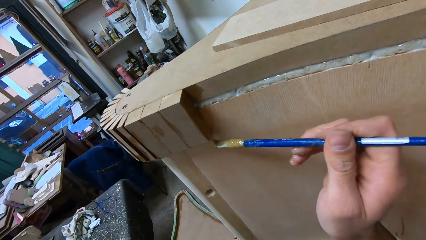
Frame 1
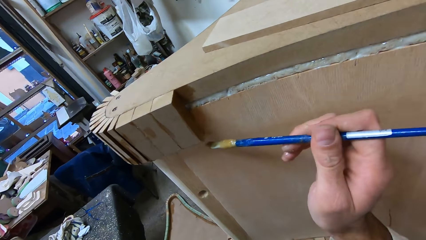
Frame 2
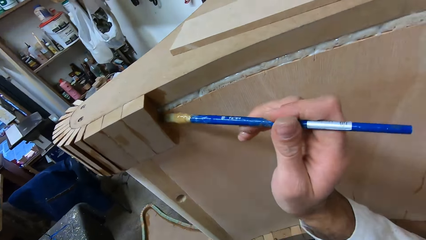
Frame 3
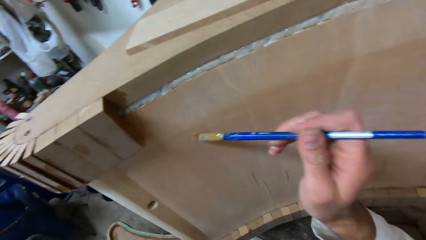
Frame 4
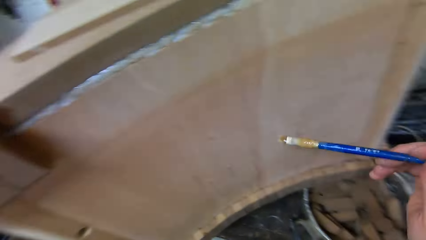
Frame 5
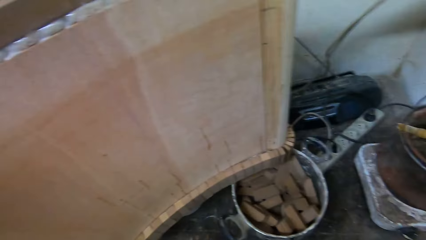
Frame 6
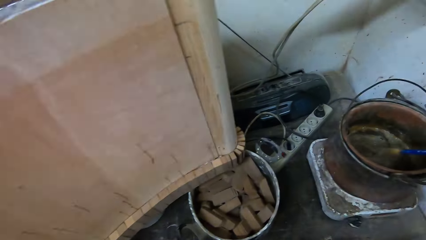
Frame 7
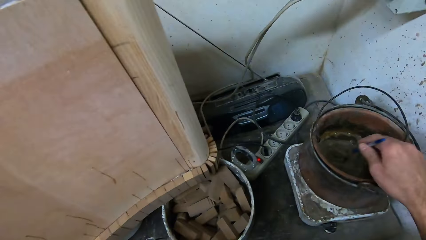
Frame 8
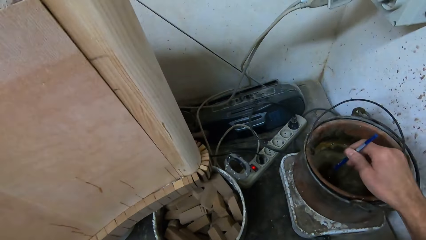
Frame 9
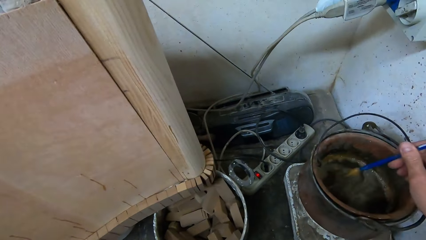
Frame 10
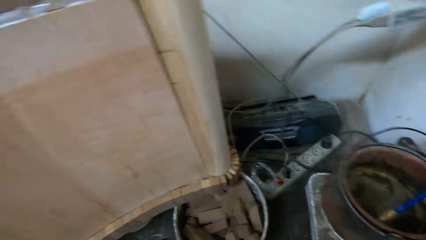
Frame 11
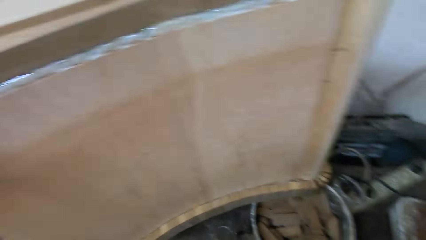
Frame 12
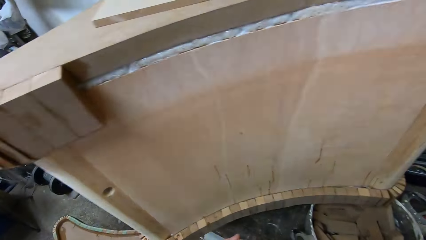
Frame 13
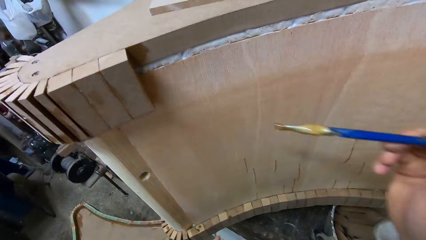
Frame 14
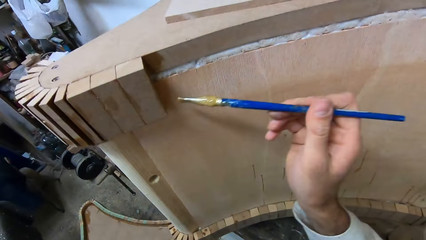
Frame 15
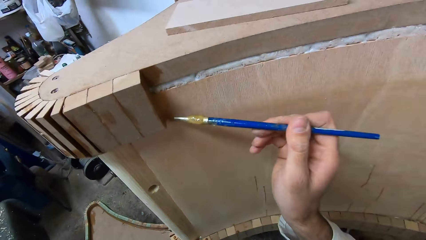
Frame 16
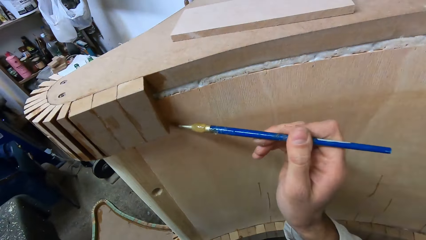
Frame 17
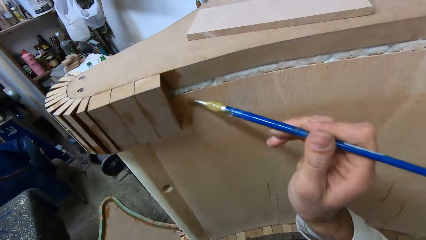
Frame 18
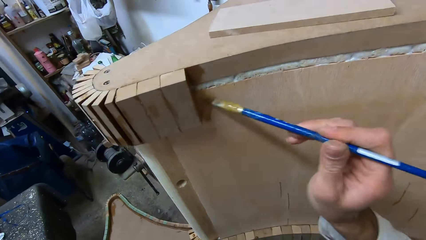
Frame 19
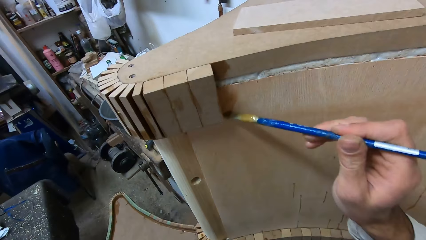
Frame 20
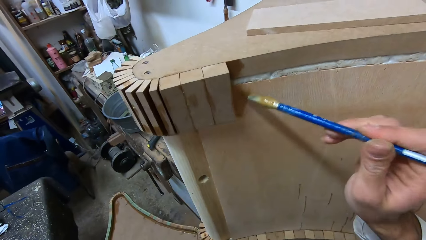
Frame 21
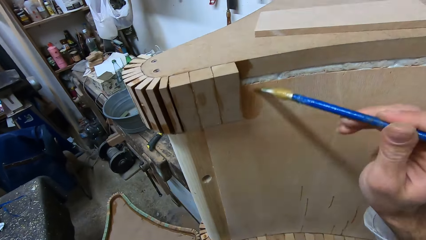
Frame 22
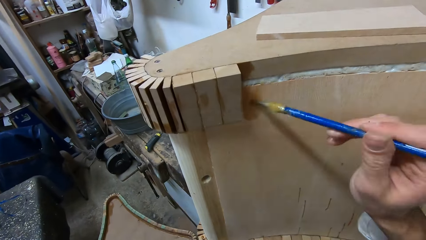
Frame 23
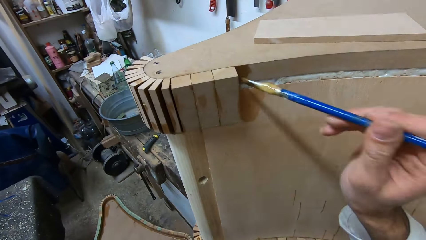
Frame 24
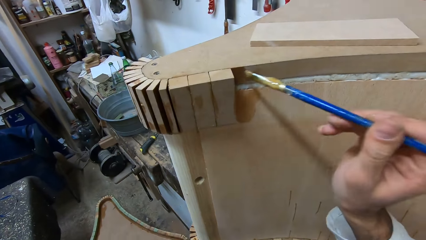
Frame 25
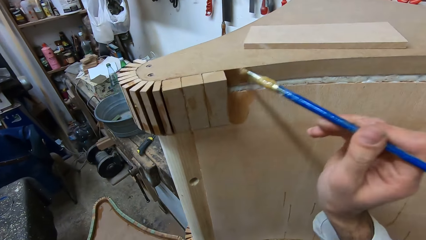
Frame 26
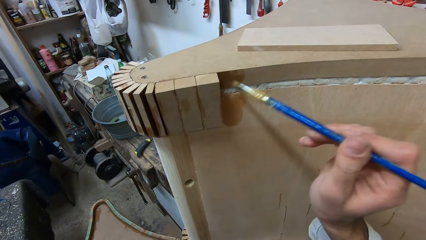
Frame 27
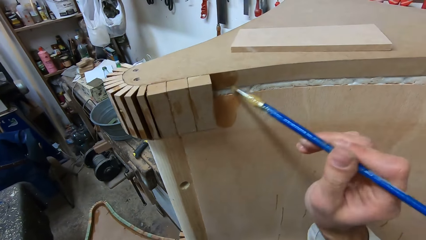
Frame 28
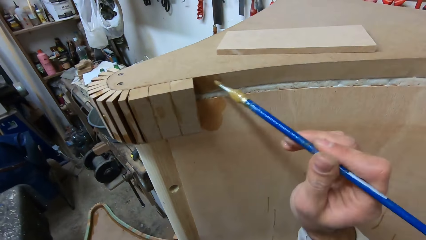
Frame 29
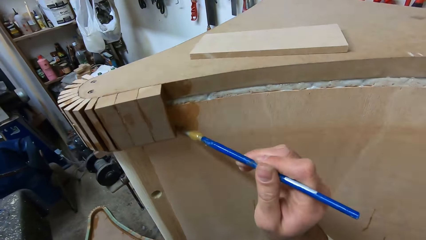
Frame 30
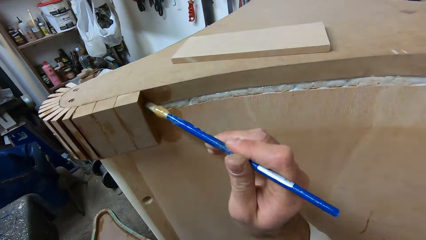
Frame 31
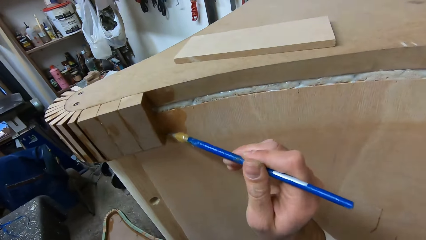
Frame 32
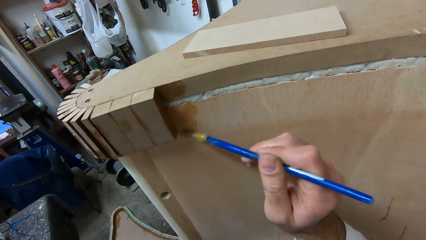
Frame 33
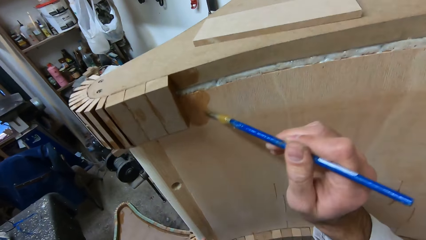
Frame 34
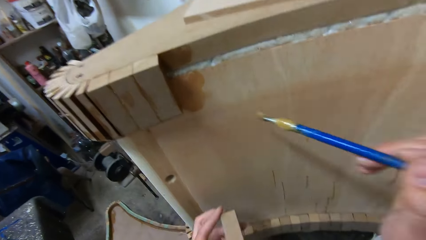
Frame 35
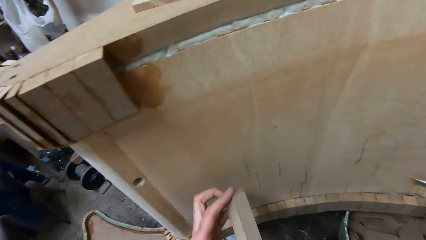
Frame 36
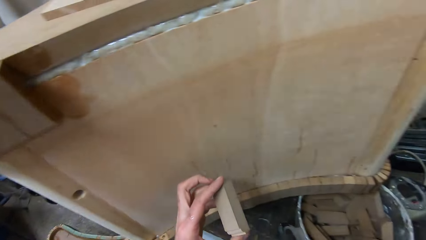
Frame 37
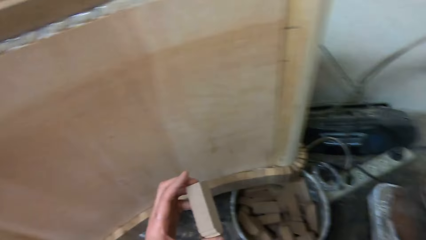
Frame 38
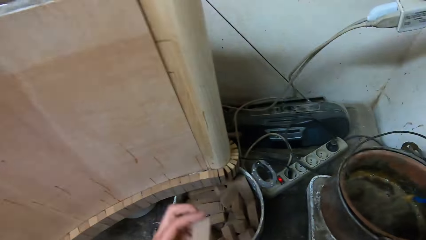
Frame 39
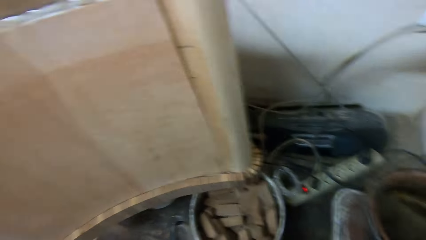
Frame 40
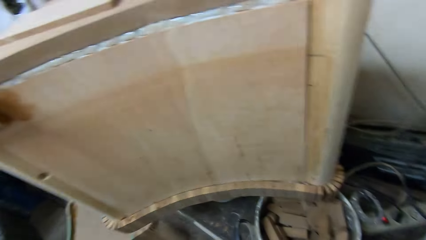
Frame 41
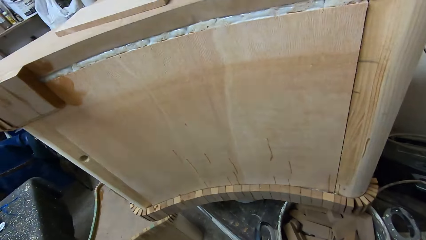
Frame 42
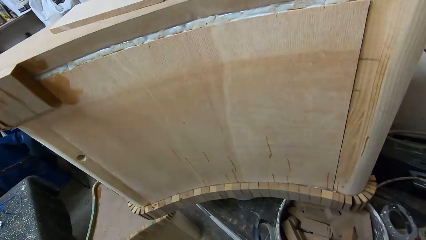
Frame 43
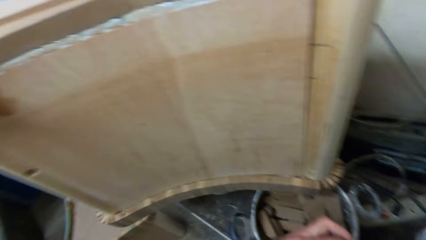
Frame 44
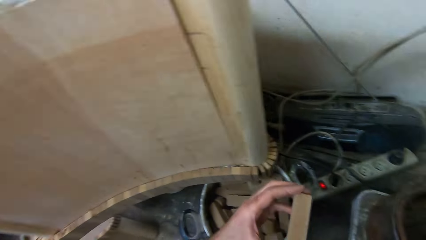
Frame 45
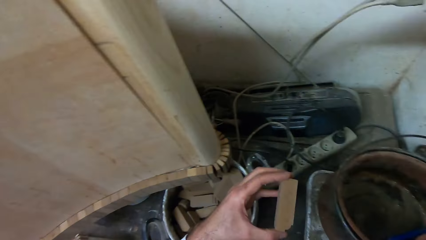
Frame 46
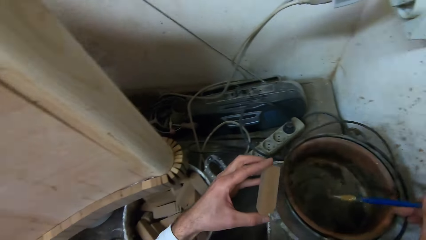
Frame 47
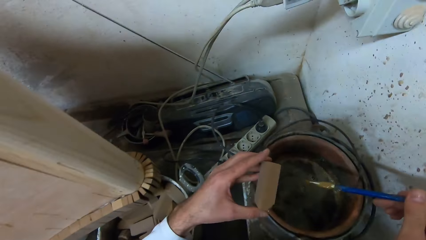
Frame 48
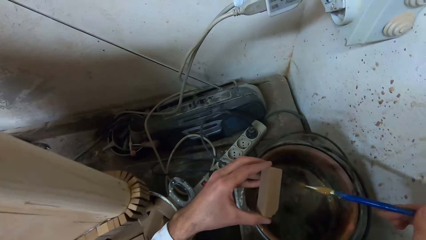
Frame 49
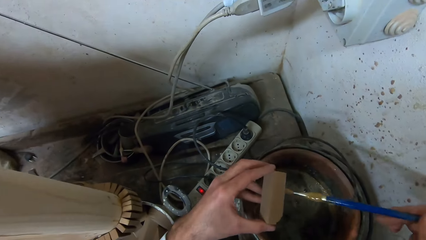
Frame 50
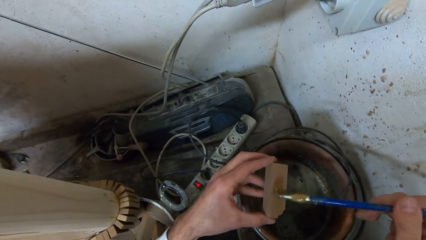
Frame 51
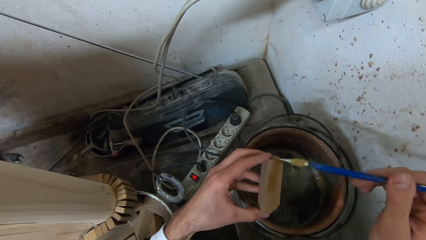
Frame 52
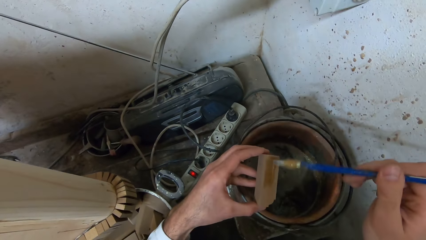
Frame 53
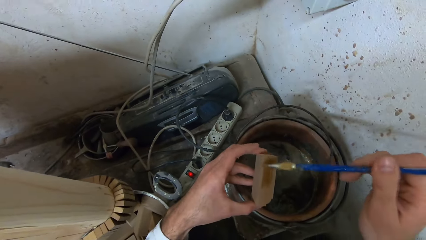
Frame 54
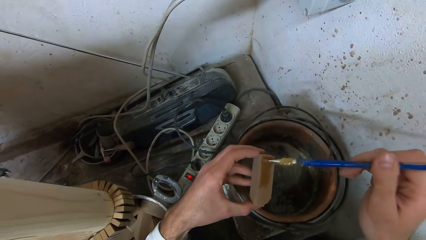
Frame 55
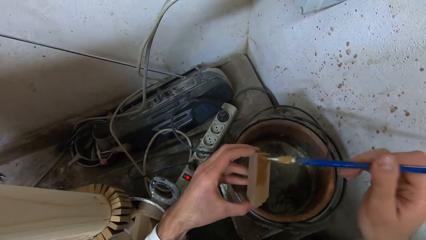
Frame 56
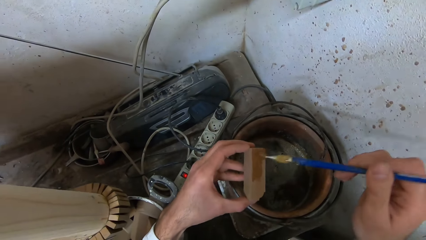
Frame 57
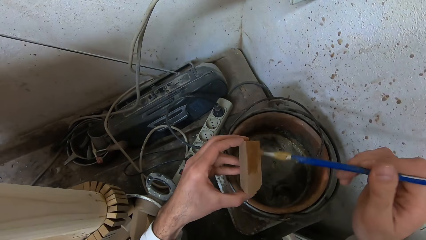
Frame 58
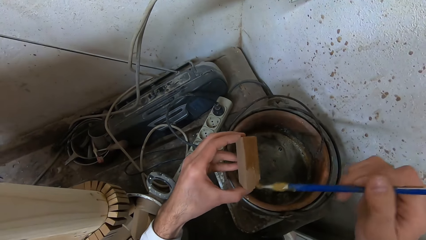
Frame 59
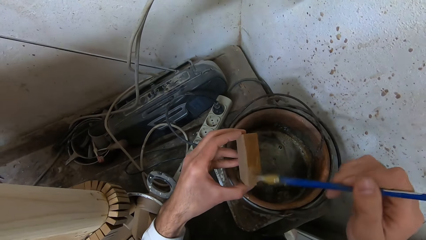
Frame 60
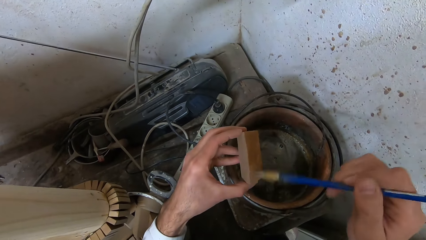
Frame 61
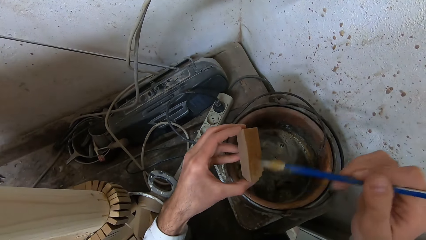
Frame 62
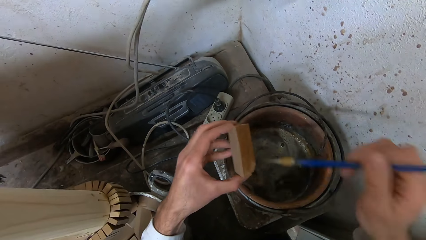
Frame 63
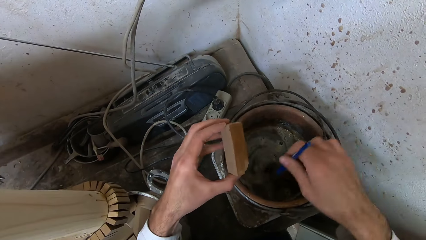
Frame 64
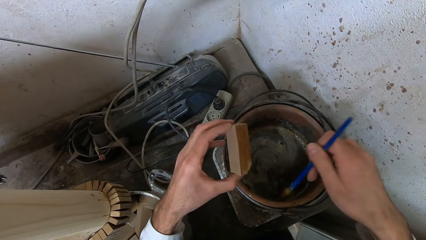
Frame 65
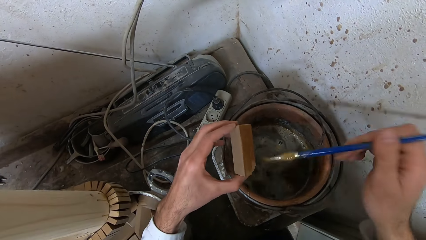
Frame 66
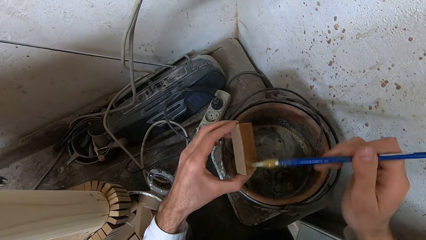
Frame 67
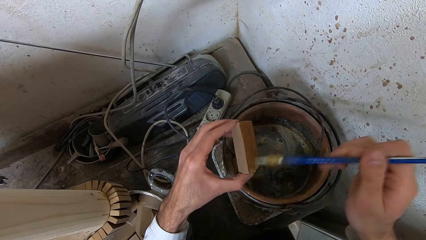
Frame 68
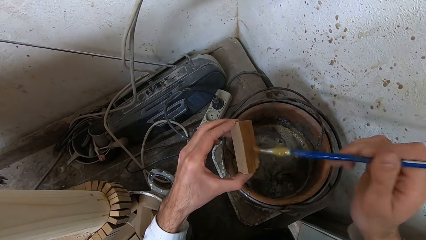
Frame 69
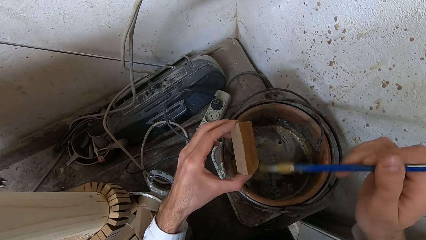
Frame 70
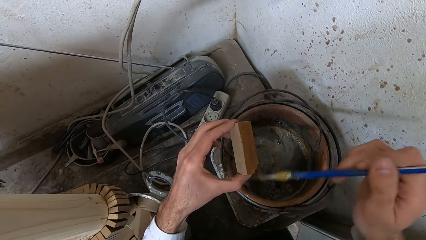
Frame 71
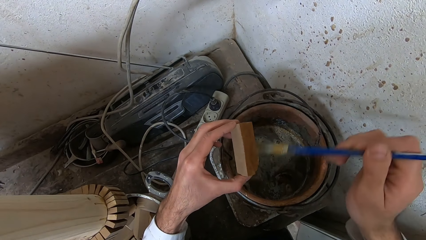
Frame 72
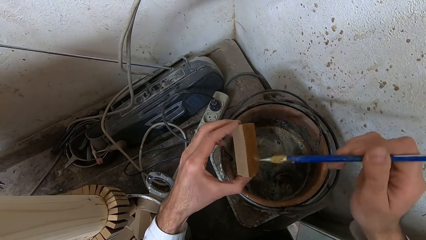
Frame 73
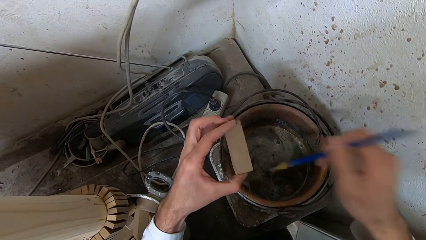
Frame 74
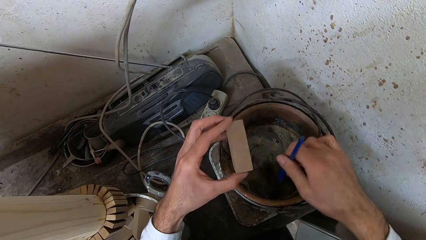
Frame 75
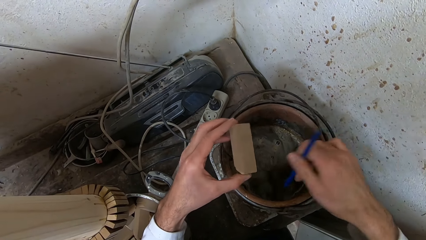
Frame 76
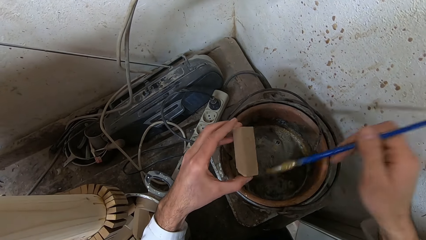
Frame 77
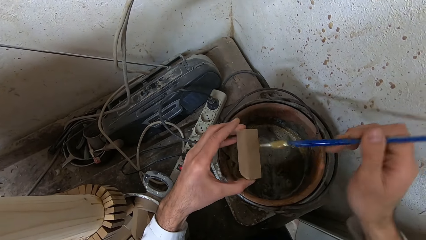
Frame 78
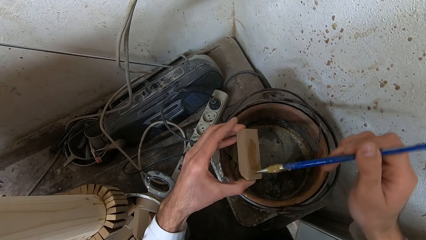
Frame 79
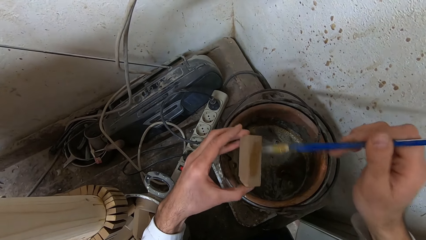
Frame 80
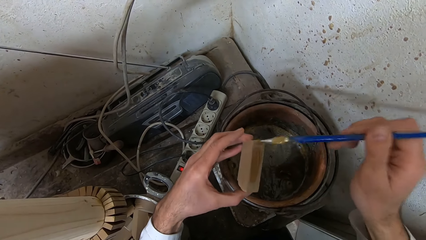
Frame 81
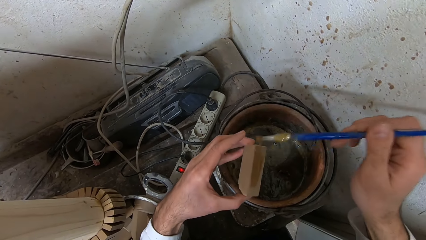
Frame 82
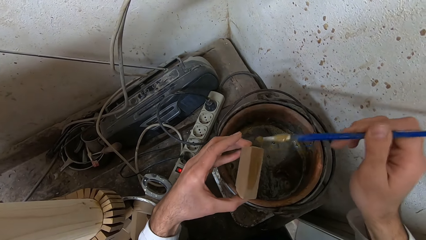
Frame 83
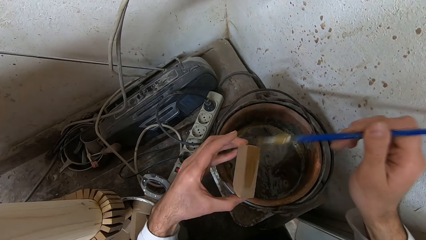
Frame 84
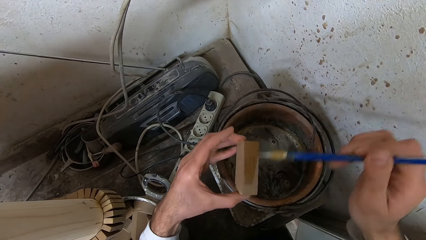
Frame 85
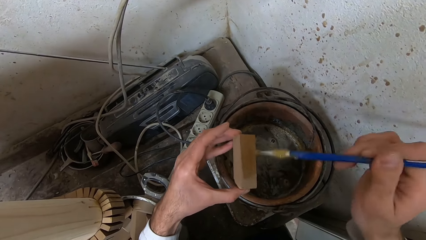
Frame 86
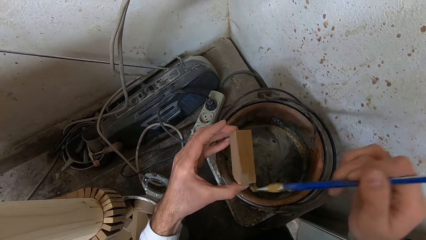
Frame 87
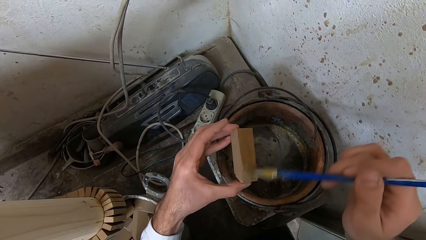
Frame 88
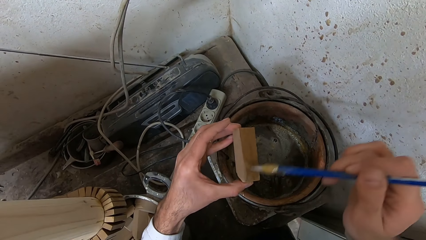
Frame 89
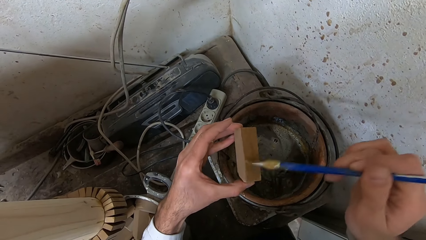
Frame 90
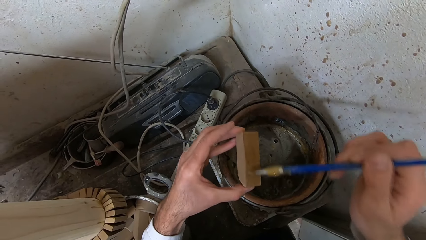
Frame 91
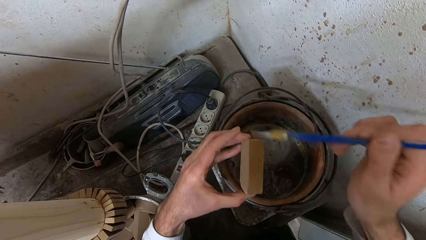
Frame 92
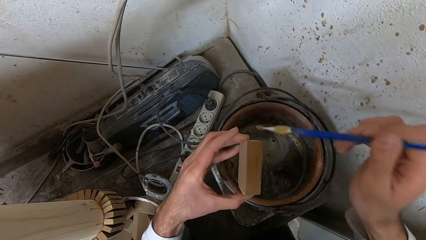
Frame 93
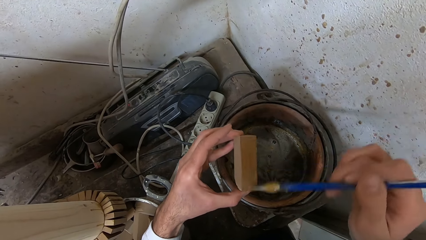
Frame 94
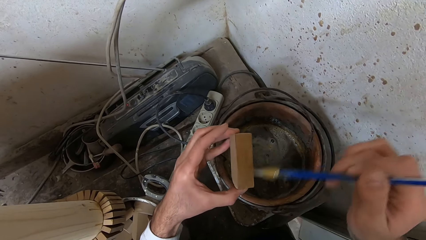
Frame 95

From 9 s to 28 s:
The camera wearer dips the glue brush into the bucket of glue. They apply the glue to the furniture. They dip the brush into the glue. They apply the glue to a piece of wood. They dip the glue brush into the bucket of glue. They apply the glue to the piece of wood. They dip the glue brush into the bucket of glue. They apply the glue to the piece of wood.
